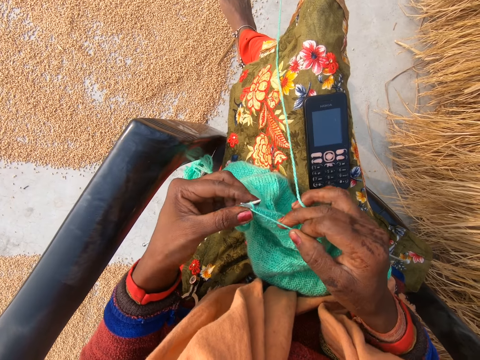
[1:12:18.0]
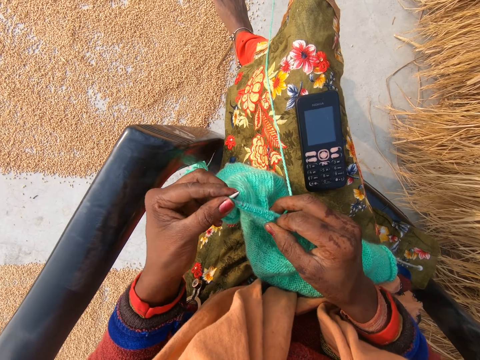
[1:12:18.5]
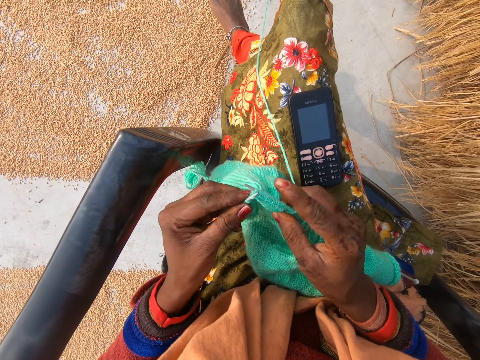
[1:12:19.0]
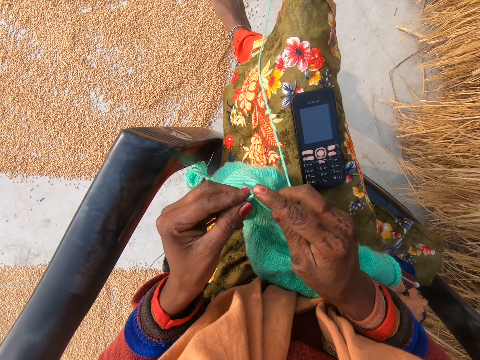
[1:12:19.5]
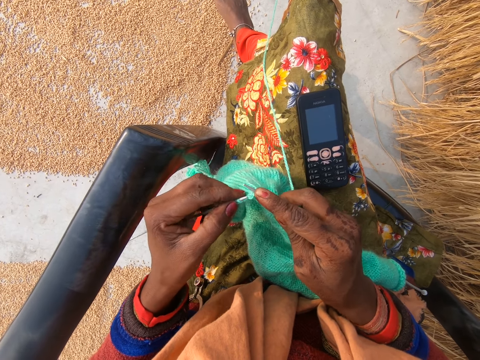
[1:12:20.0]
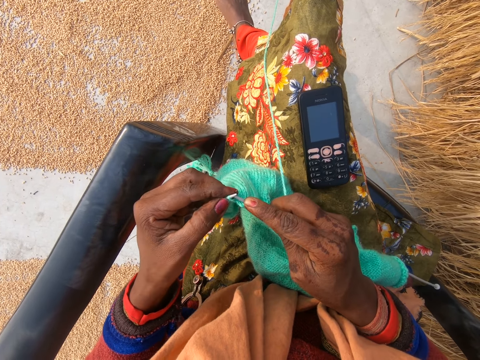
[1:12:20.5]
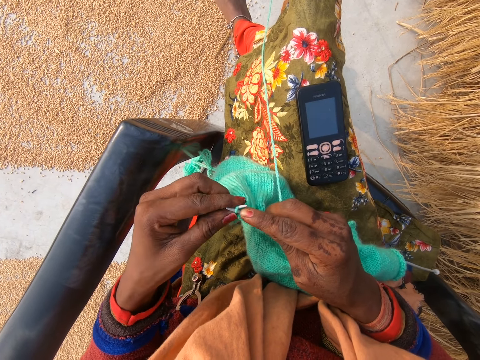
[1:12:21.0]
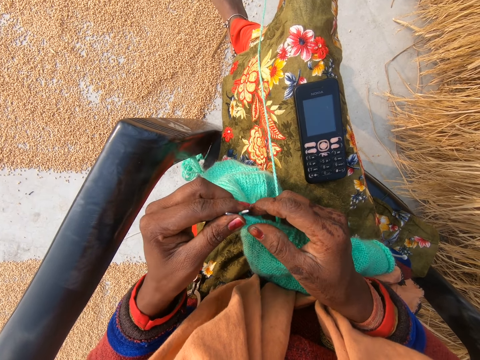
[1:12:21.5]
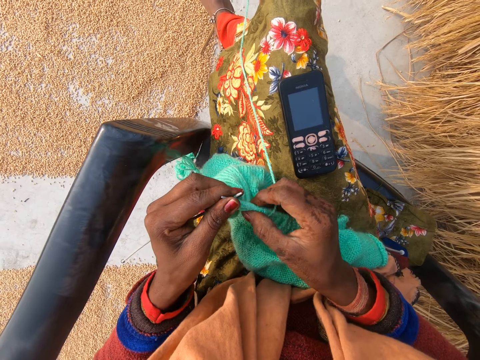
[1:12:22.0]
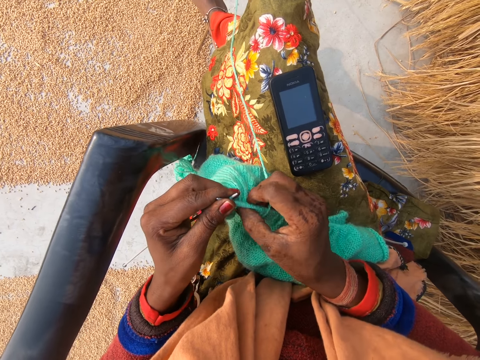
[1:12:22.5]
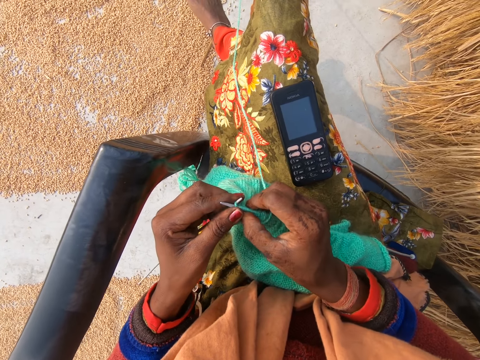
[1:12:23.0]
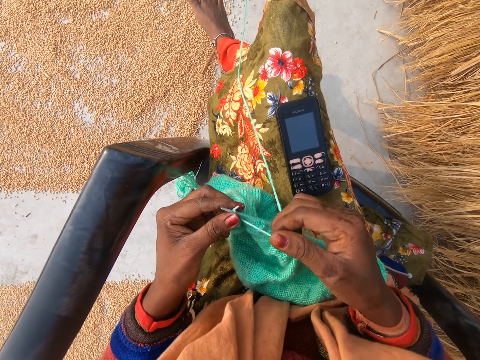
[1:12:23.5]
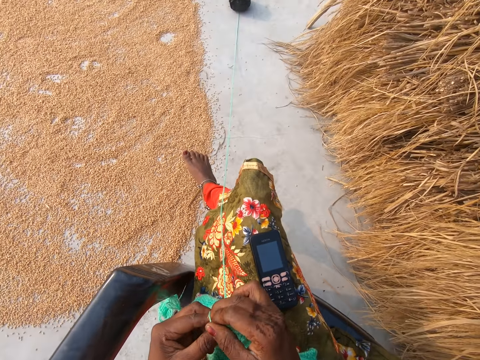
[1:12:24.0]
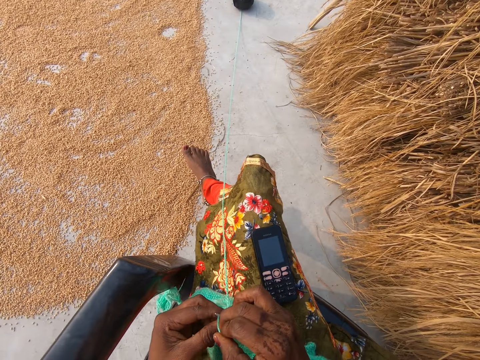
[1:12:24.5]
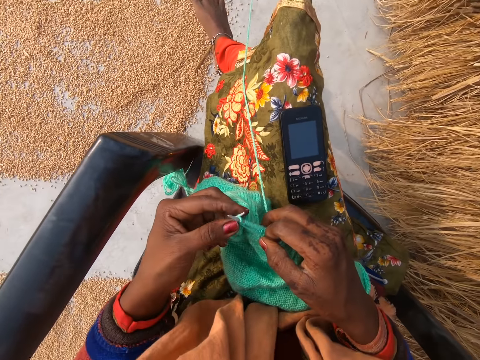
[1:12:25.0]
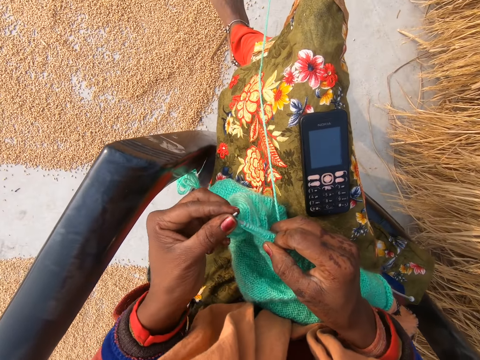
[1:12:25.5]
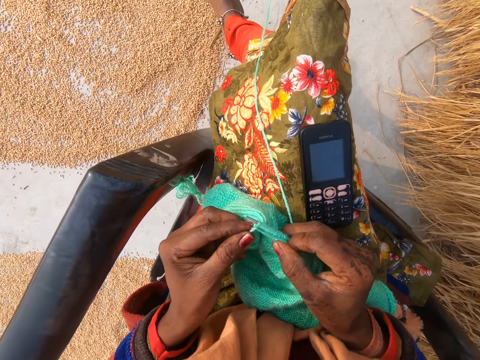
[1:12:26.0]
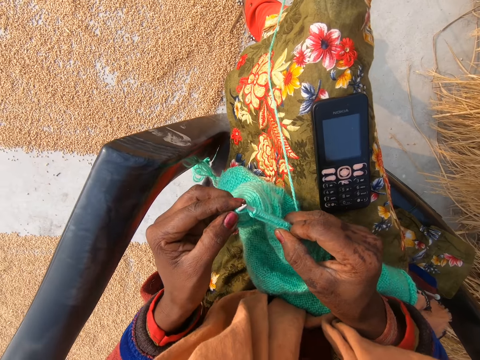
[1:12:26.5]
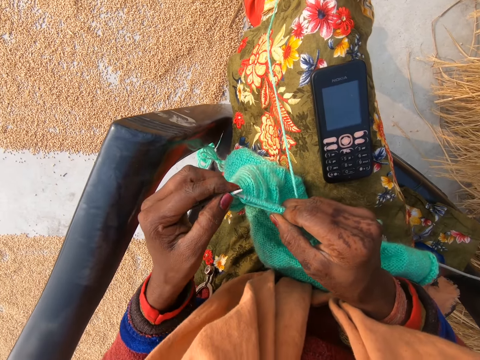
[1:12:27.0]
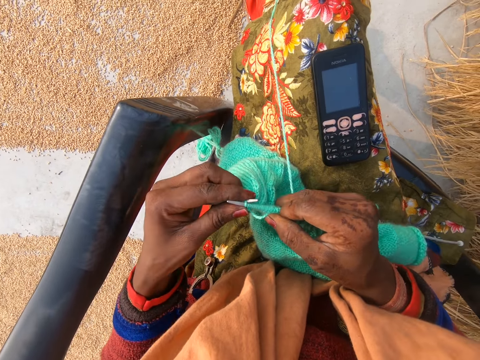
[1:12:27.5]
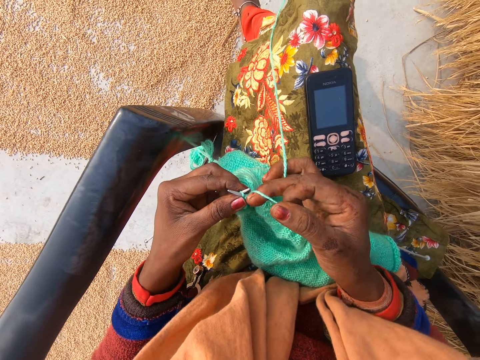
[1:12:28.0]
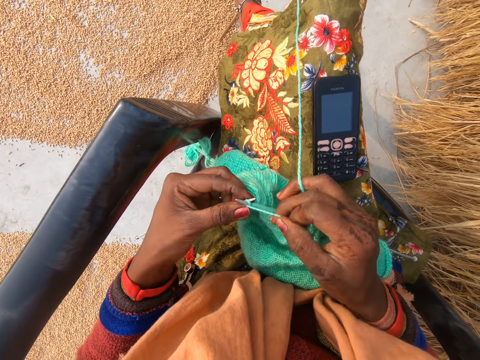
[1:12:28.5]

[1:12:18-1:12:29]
The camera wearer adjusts the crochet in her hand. She crochets with the yarn in her hand with a crochet hook.

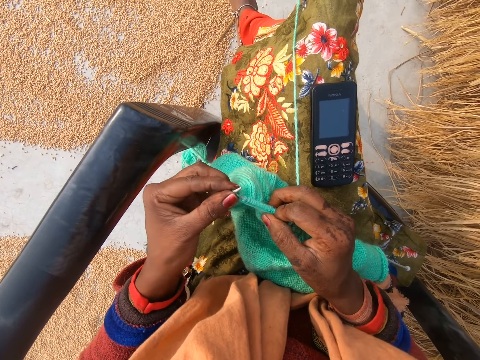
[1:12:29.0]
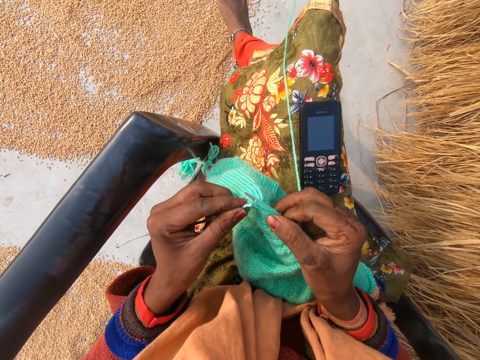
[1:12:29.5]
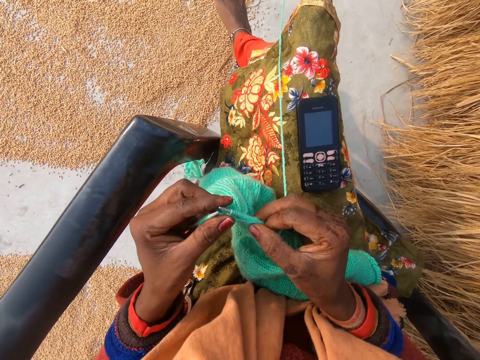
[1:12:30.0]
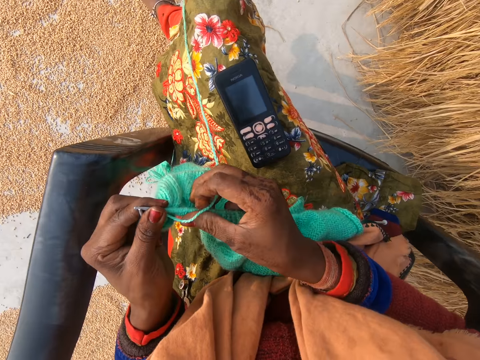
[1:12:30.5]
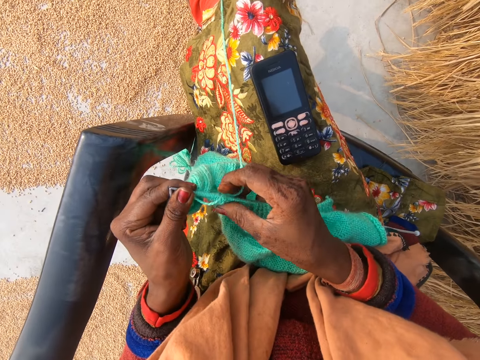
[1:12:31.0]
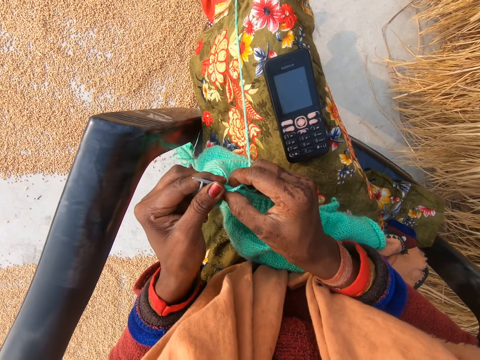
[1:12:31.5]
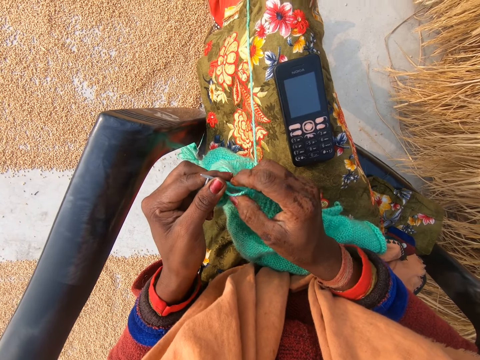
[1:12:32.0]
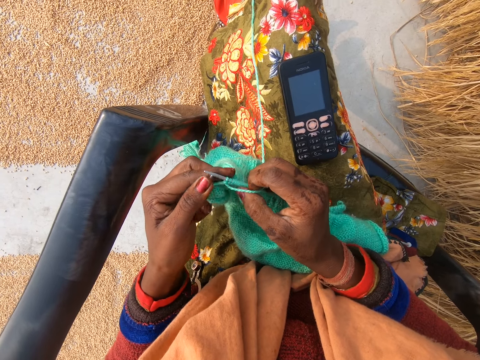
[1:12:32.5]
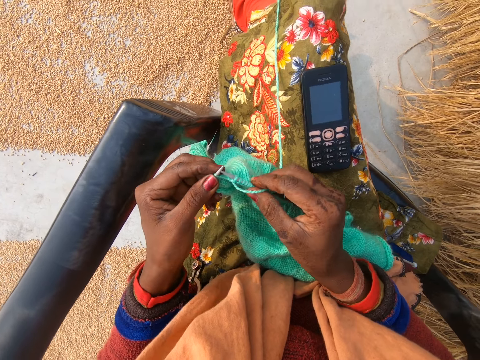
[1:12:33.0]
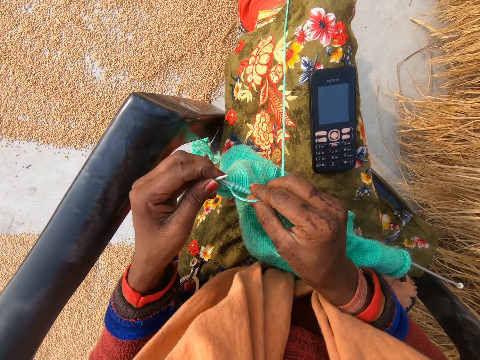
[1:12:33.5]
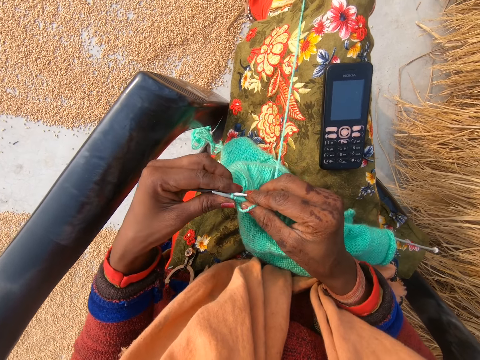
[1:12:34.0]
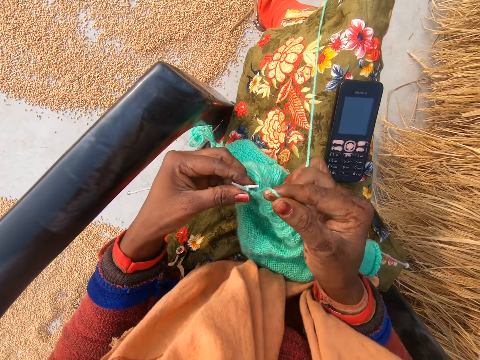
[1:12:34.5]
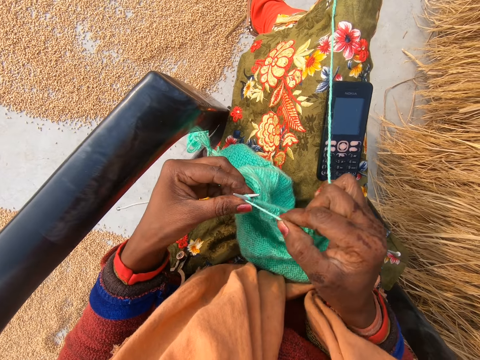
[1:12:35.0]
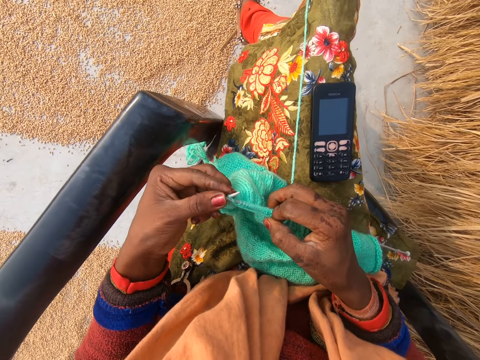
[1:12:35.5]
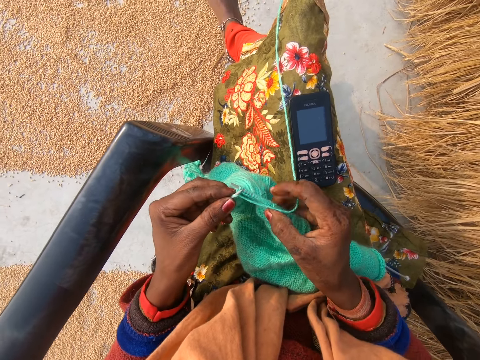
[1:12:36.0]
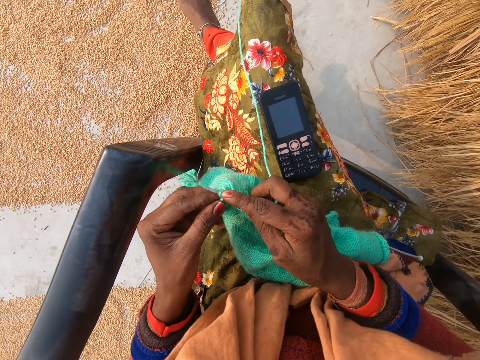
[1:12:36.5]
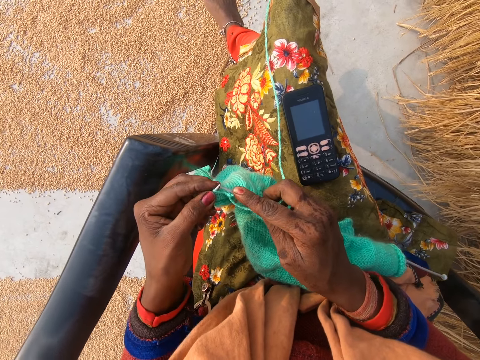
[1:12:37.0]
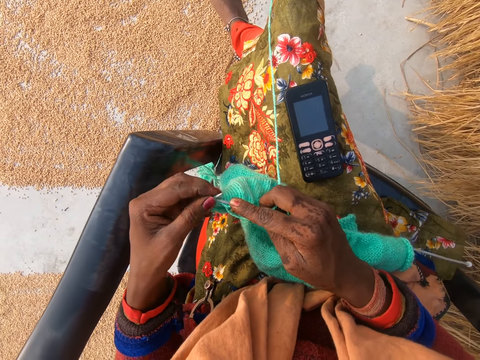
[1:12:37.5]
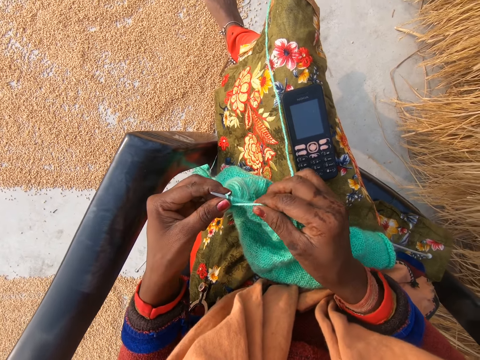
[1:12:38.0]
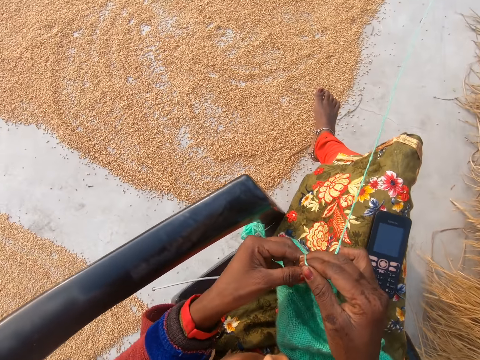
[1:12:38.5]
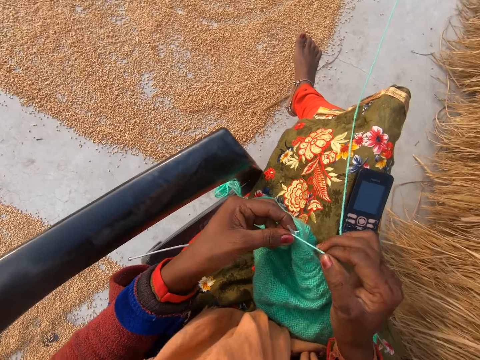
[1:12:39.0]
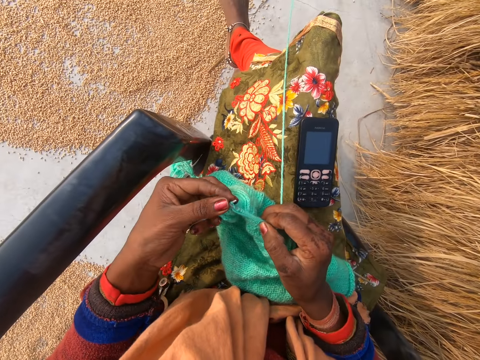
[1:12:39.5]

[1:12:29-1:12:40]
The camera wearer adjusts the crochet in her hand. She crochets with the yarn in her hand with a crochet hook.

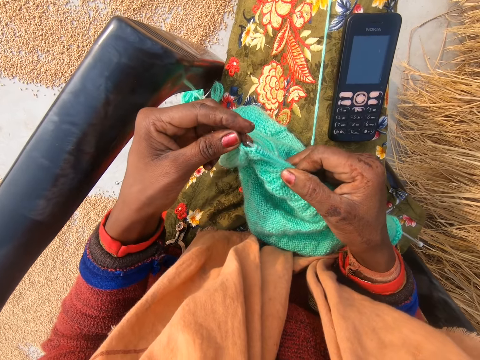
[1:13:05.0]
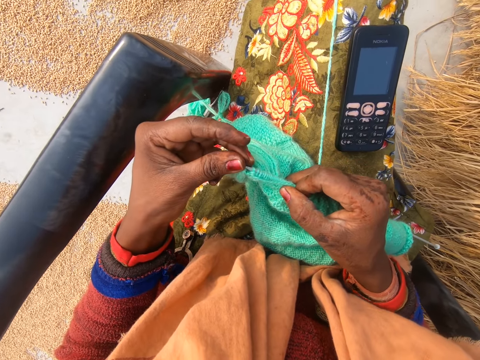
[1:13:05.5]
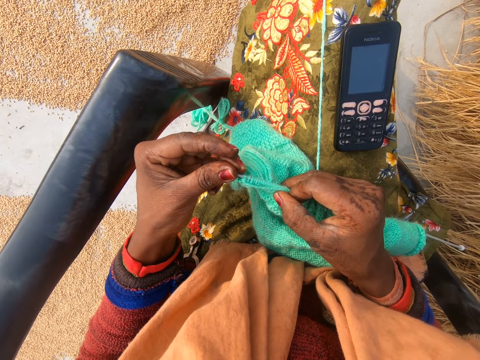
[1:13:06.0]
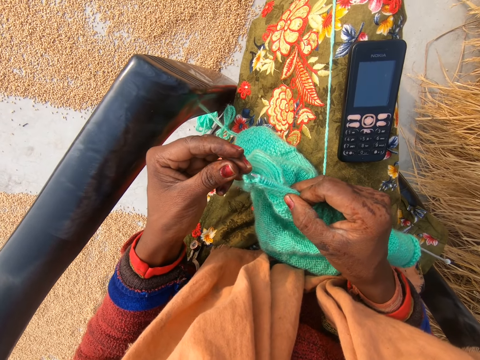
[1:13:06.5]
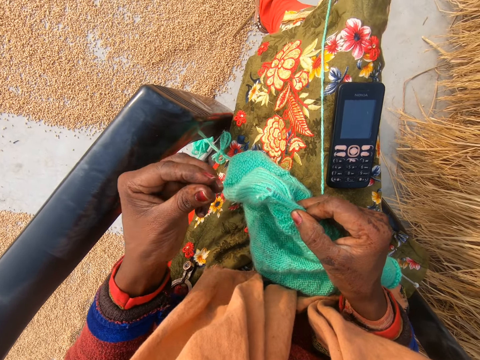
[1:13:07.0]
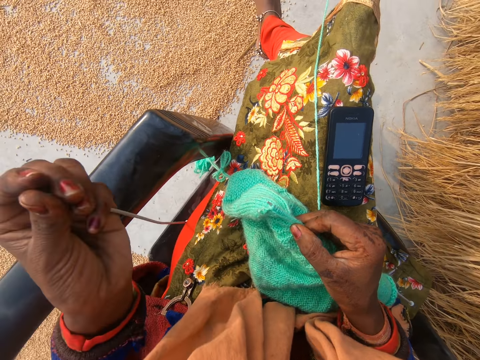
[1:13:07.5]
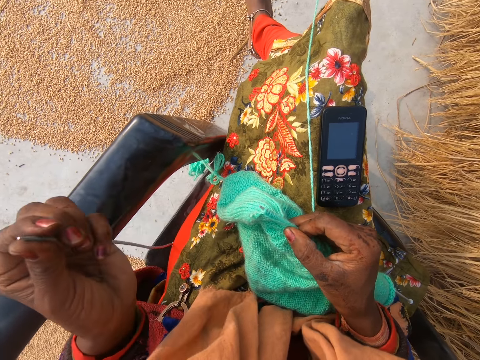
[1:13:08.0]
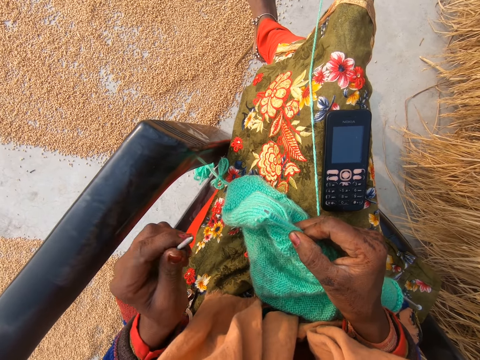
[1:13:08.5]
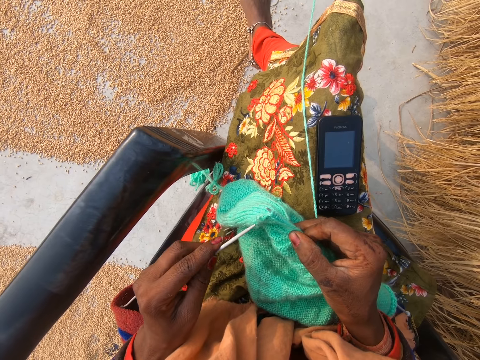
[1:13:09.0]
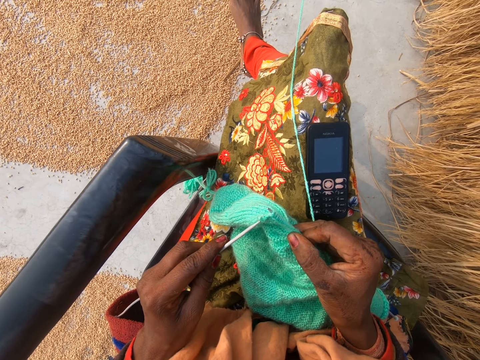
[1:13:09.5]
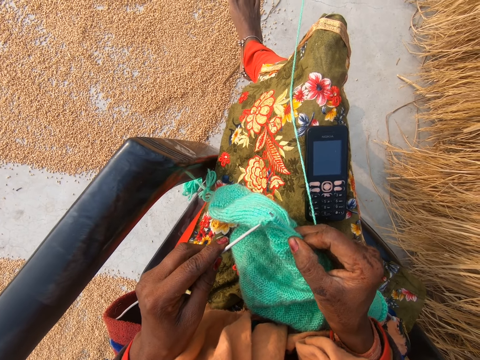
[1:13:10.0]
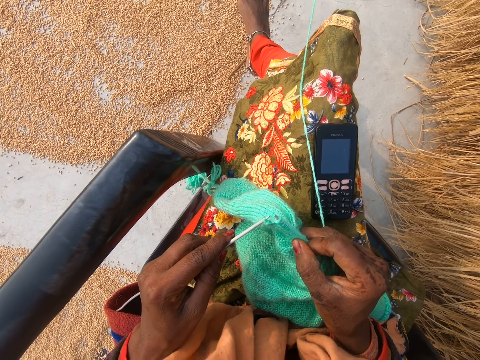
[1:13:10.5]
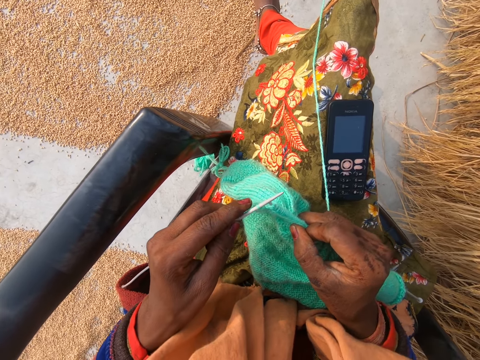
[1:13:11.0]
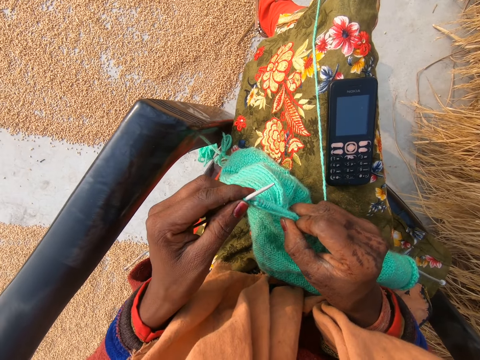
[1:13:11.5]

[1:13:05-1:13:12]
The camera wearer removes the crochet from the fabric. They hit the crochet hook on a chair. They knit the fabric.
